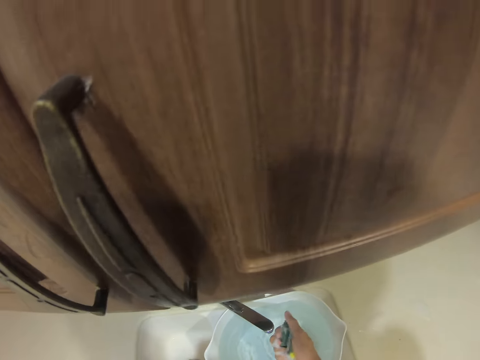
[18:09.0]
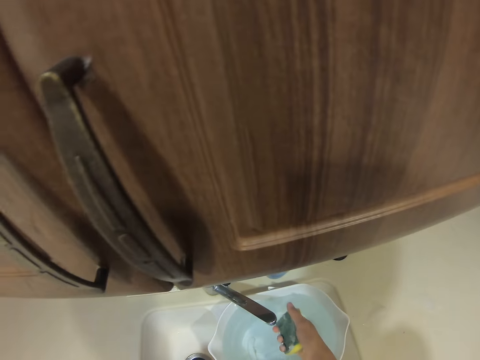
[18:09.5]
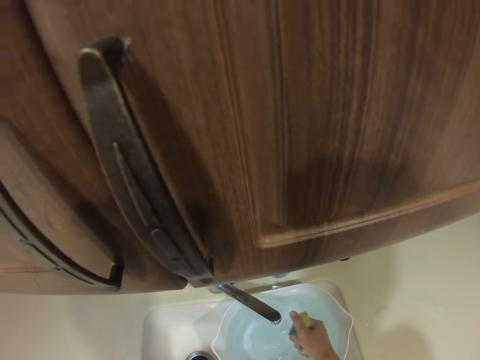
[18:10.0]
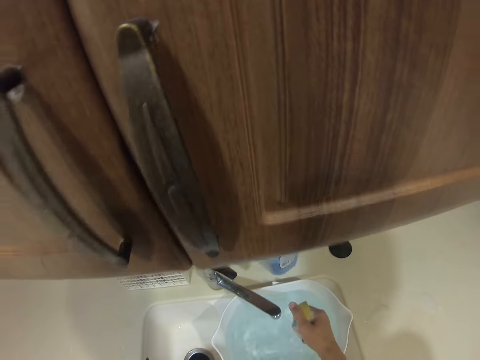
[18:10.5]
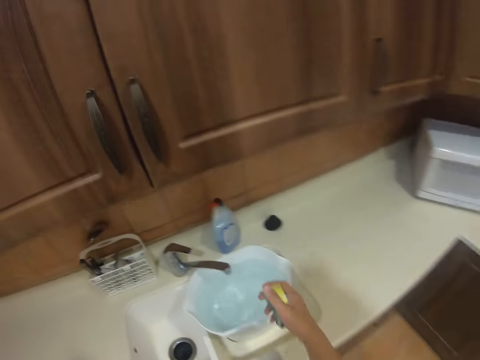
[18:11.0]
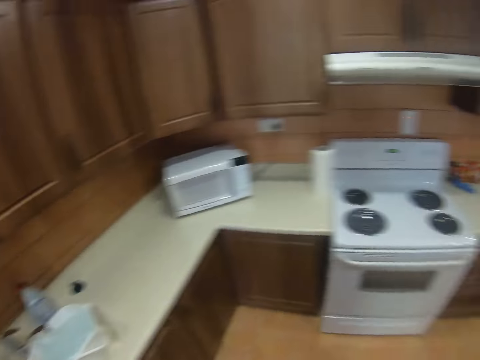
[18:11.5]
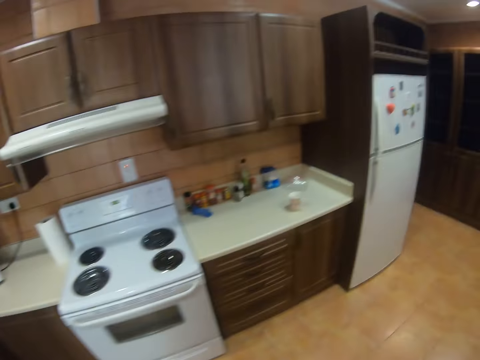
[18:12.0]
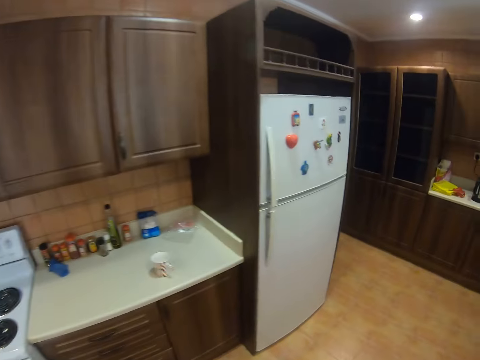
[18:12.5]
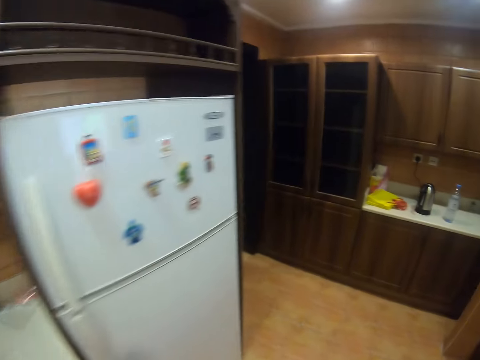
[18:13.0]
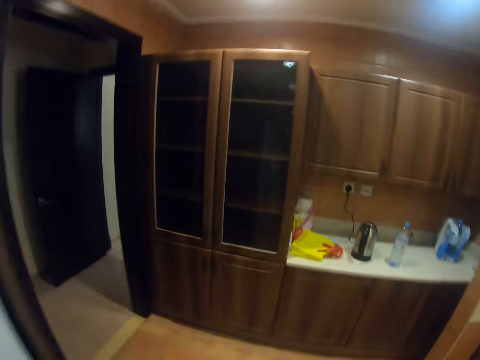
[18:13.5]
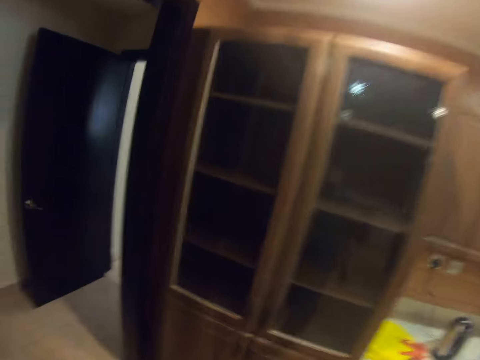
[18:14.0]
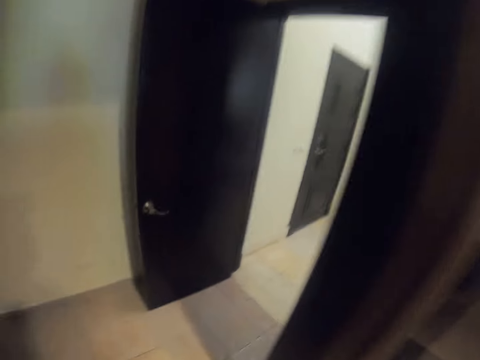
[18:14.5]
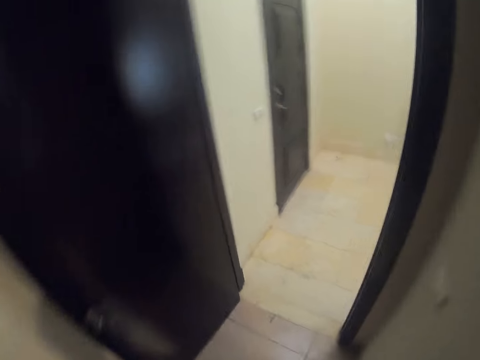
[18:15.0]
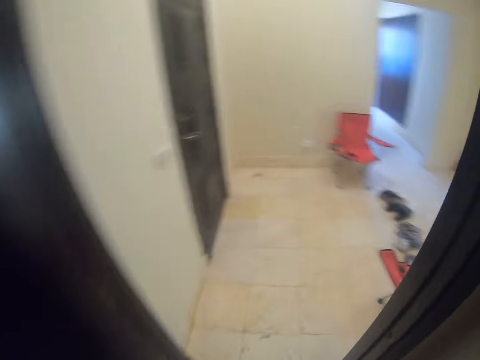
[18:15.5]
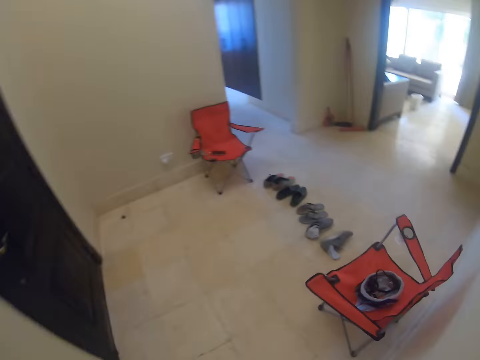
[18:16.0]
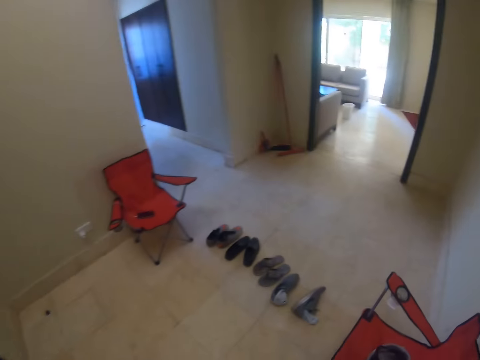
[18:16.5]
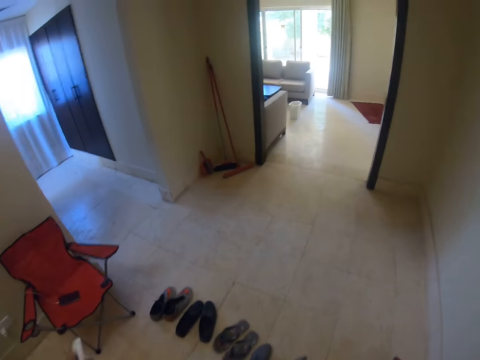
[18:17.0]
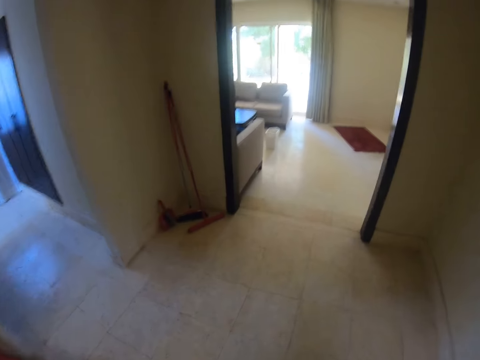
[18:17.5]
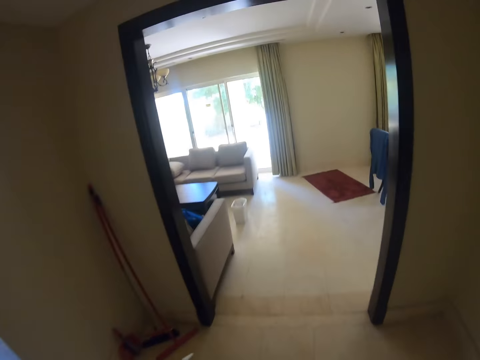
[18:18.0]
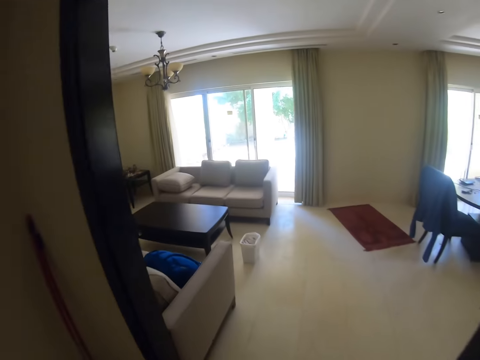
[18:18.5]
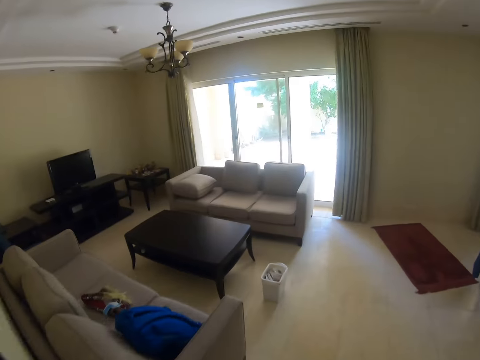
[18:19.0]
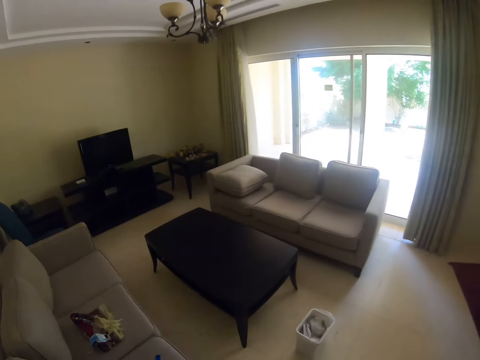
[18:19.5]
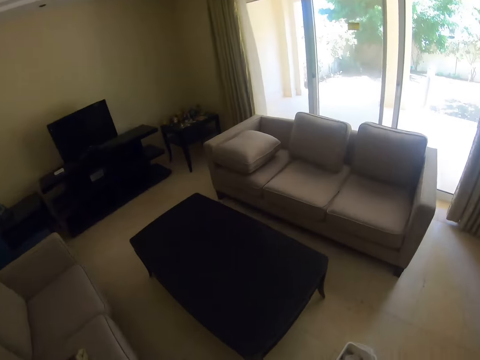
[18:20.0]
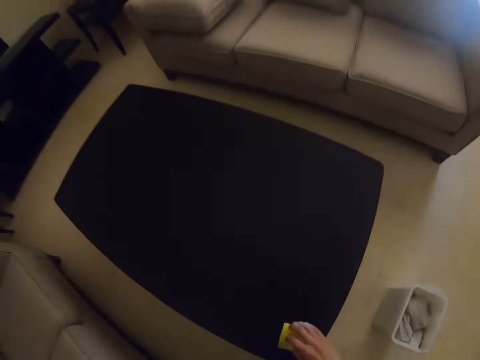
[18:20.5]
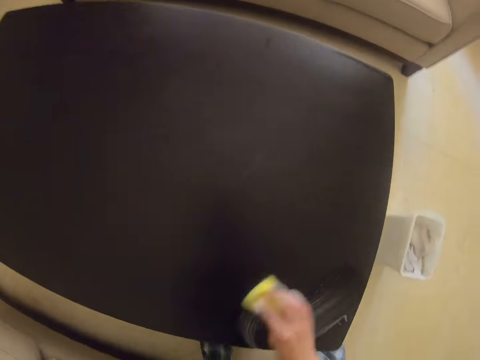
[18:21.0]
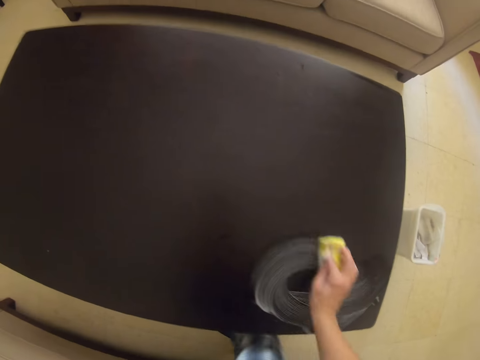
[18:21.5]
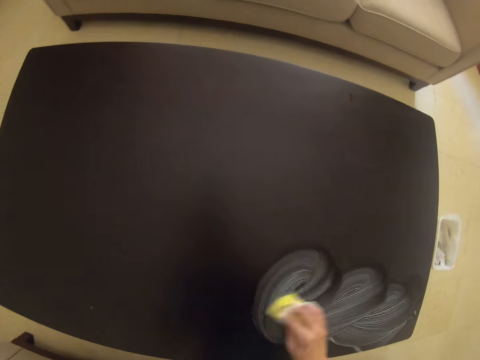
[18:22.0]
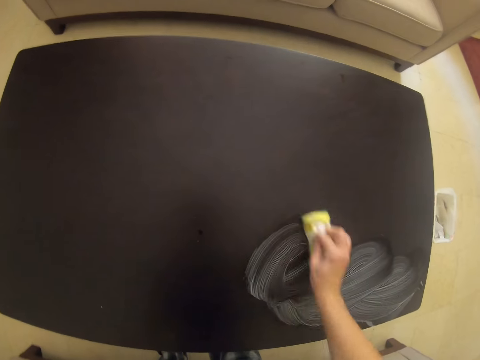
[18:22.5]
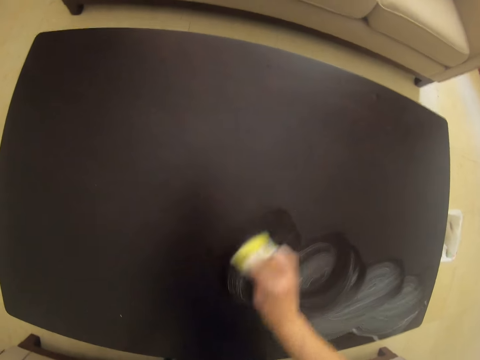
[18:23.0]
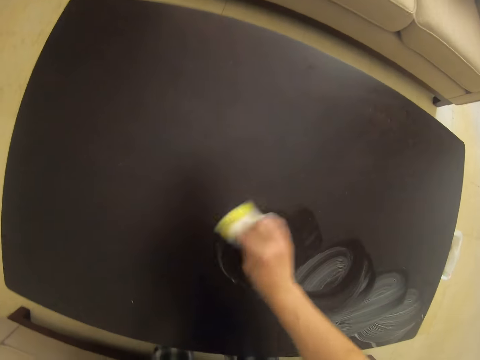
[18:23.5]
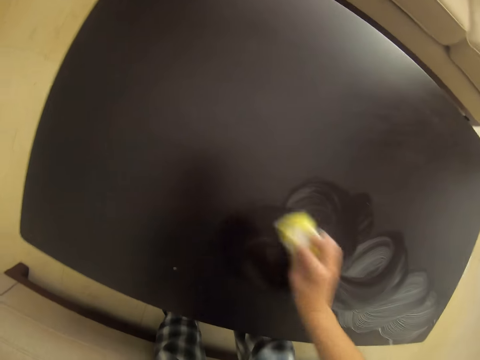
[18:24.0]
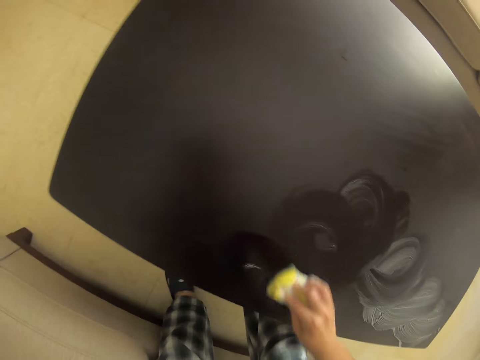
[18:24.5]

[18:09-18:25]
The camera wearer picks up a scouring sponge. They hold the sponge and remove excess water. They turn to the side, walk around, walk out of the kitchen, and walk around. They wipe the table with the sponge.

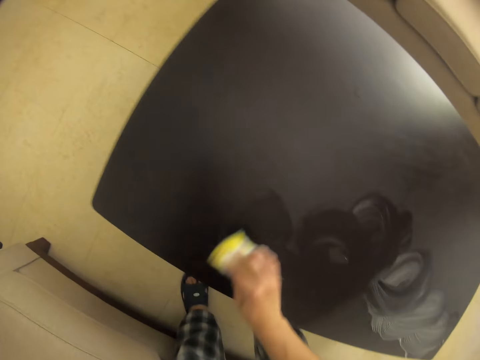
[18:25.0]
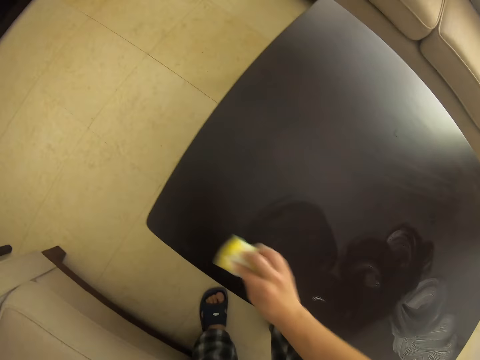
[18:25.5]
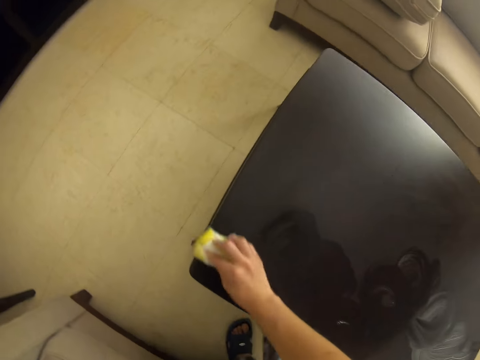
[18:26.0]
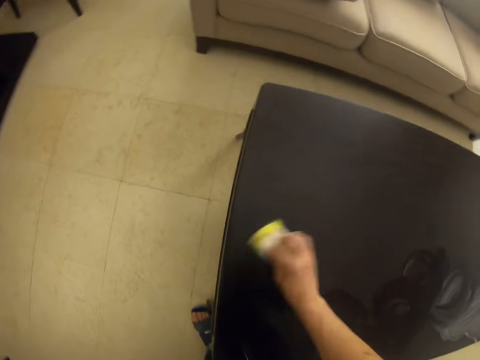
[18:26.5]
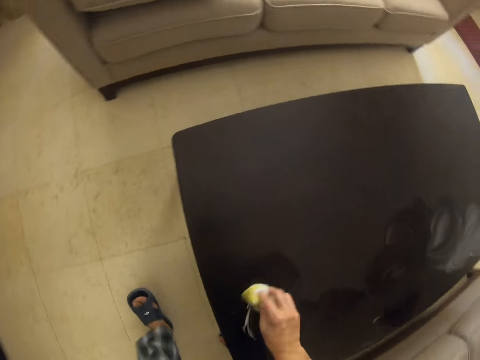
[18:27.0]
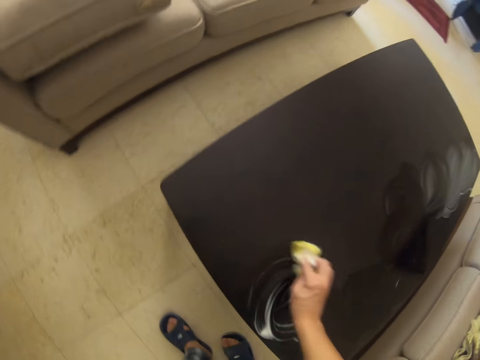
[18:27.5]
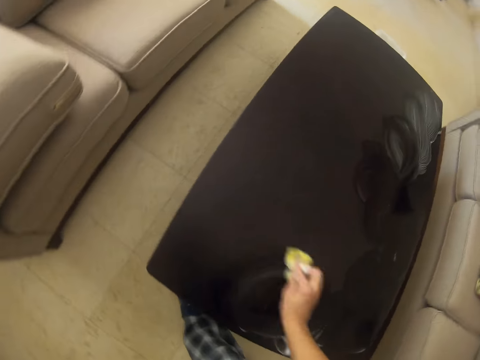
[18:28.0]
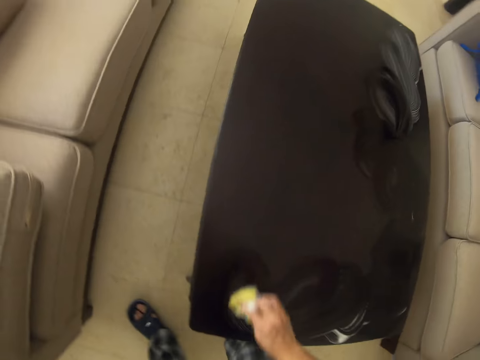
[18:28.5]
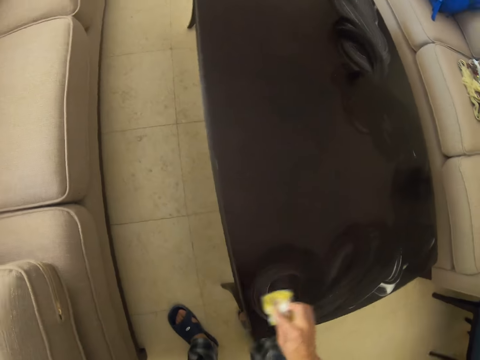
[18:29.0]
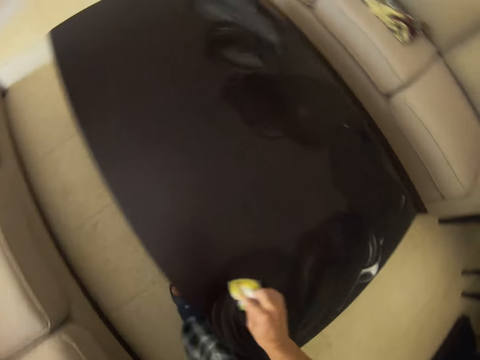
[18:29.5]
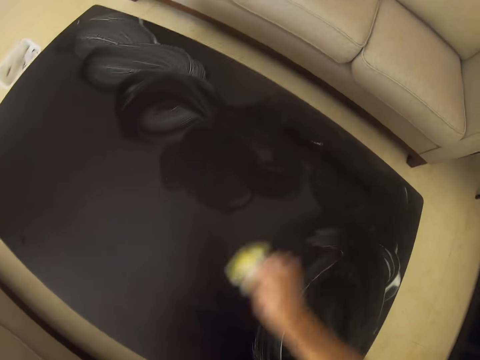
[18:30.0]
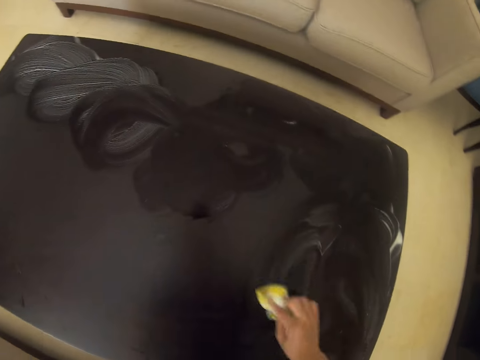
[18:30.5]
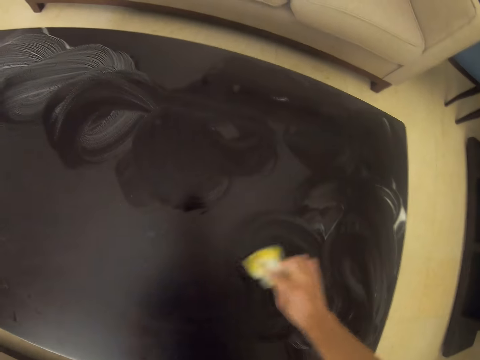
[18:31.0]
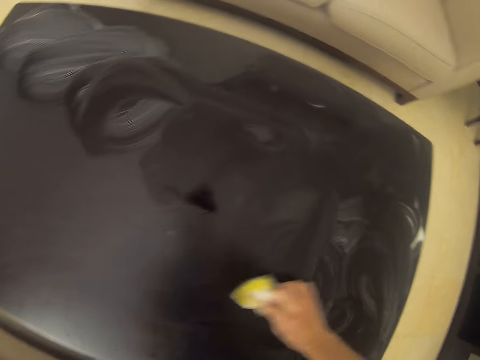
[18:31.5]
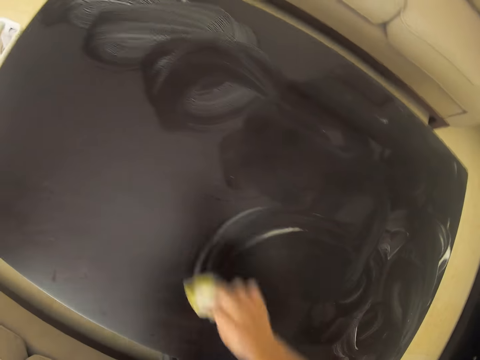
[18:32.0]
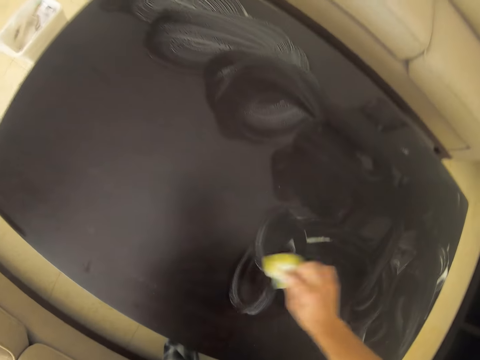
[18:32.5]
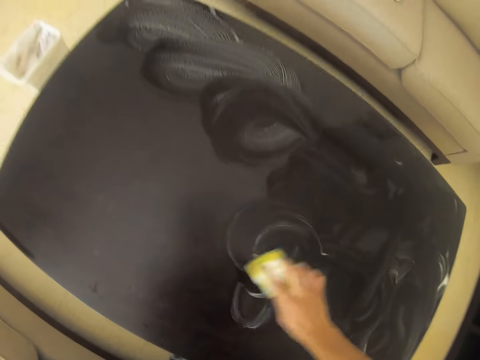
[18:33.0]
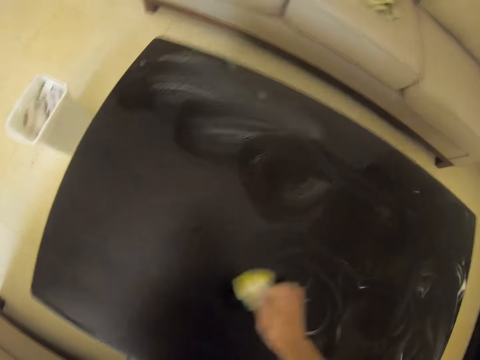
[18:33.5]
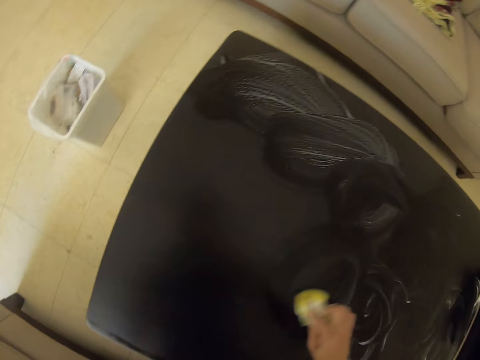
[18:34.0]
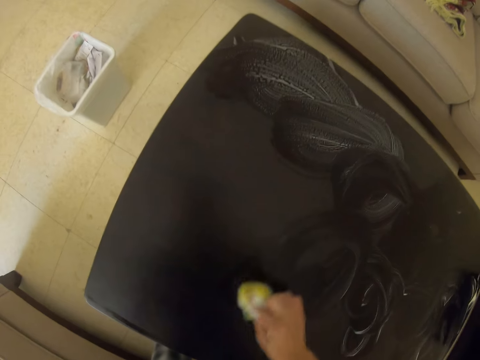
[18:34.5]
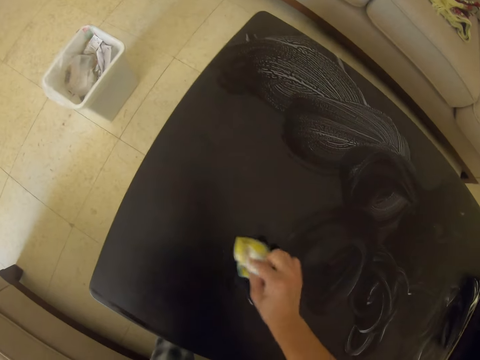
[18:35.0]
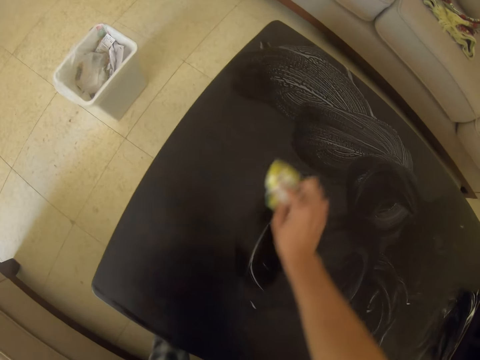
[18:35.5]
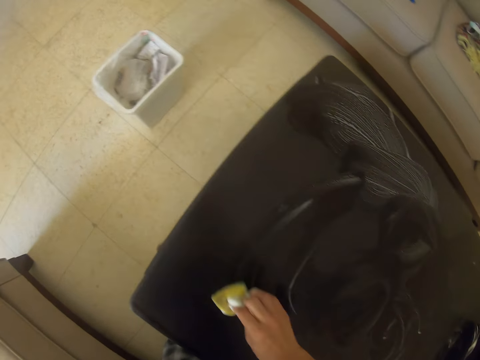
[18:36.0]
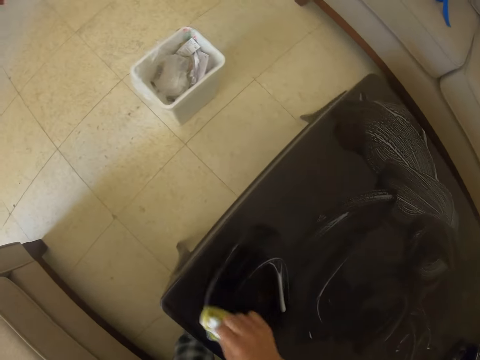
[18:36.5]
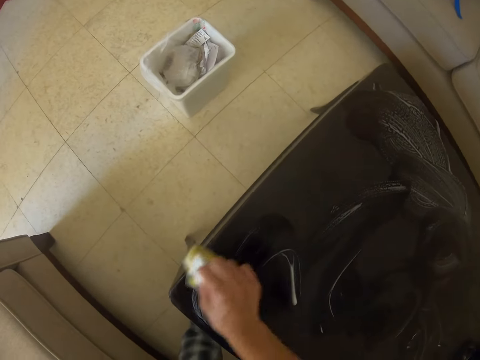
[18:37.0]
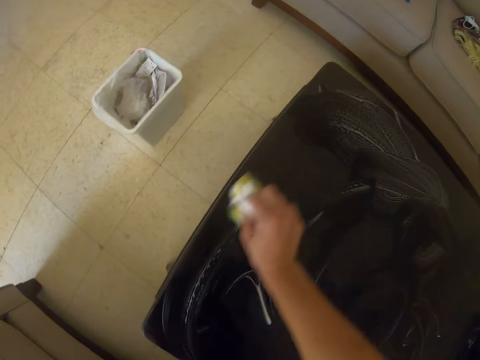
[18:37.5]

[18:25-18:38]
The camera wearer turns to the side. They wipe the table with a sponge.
